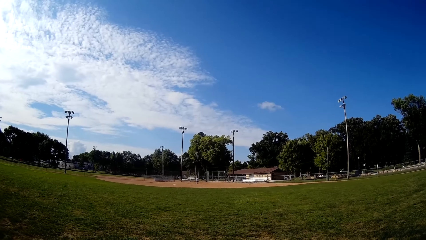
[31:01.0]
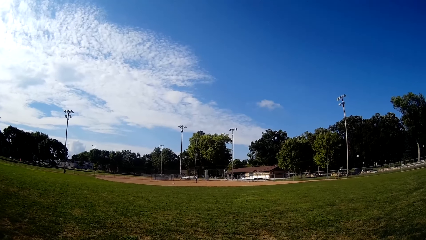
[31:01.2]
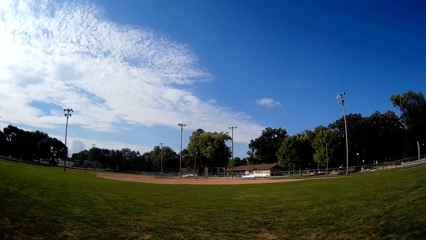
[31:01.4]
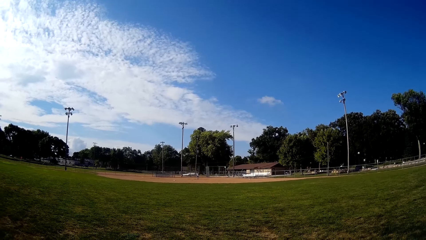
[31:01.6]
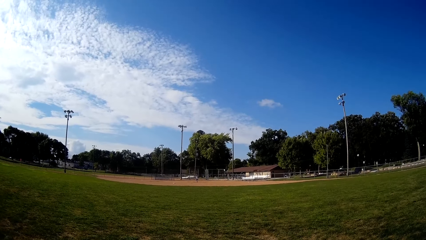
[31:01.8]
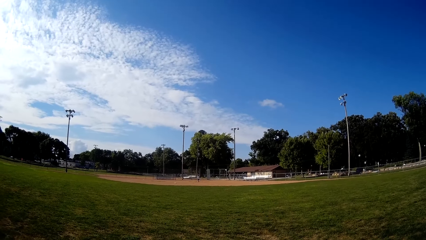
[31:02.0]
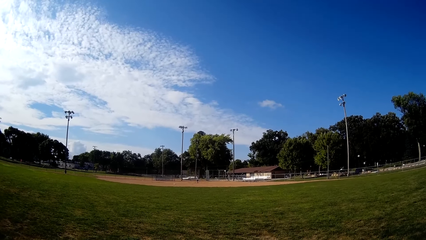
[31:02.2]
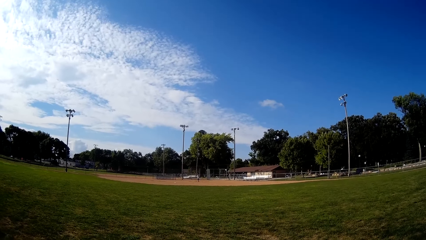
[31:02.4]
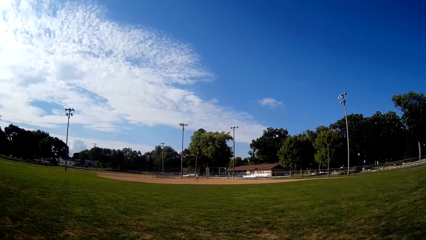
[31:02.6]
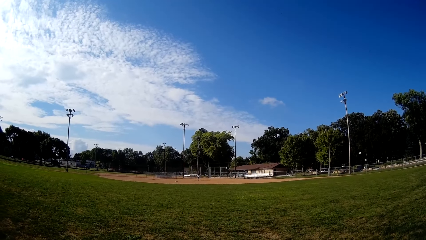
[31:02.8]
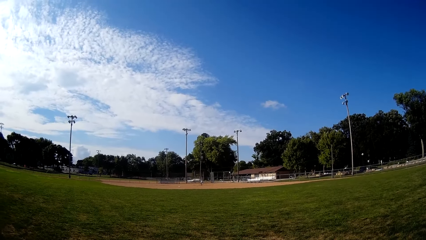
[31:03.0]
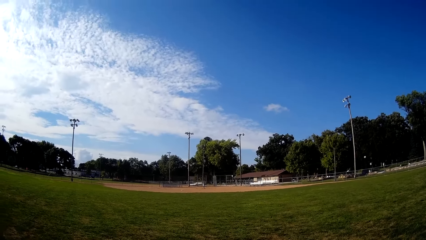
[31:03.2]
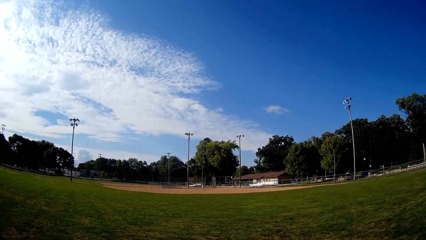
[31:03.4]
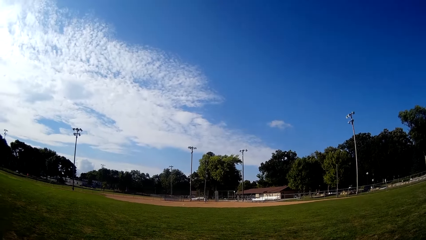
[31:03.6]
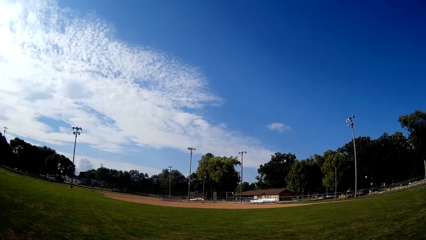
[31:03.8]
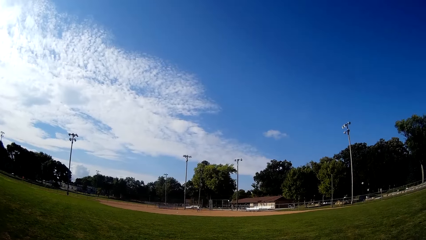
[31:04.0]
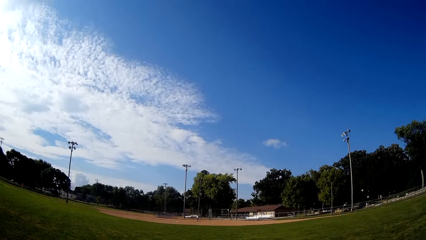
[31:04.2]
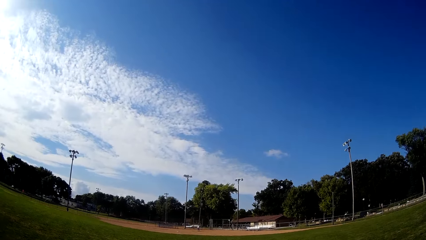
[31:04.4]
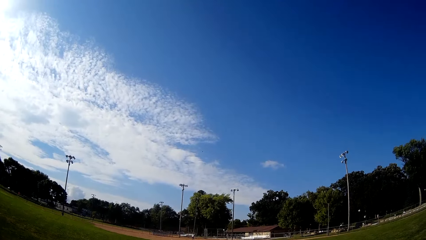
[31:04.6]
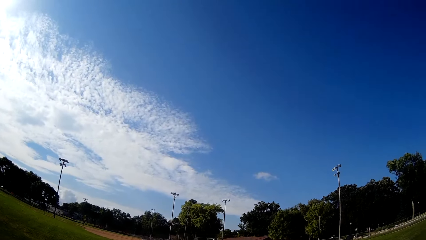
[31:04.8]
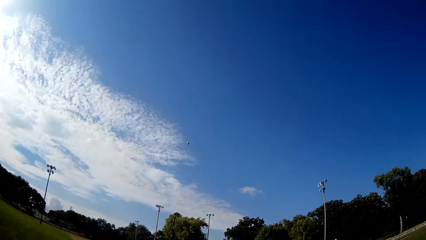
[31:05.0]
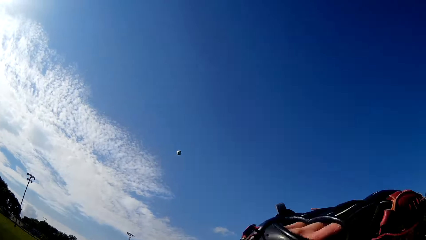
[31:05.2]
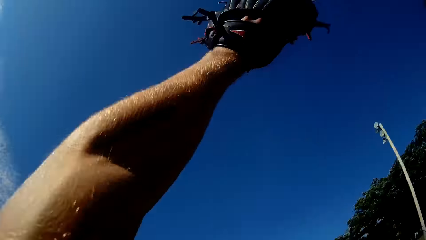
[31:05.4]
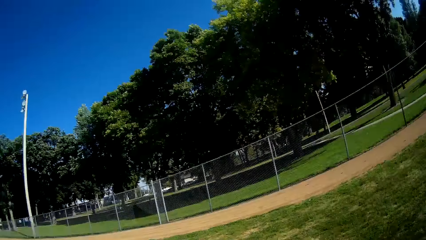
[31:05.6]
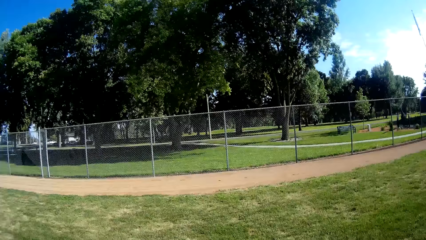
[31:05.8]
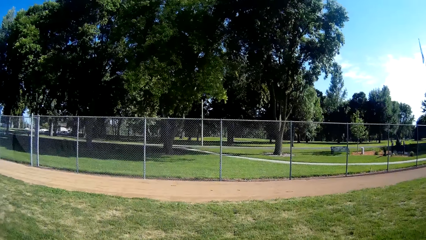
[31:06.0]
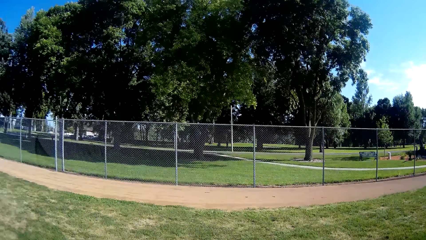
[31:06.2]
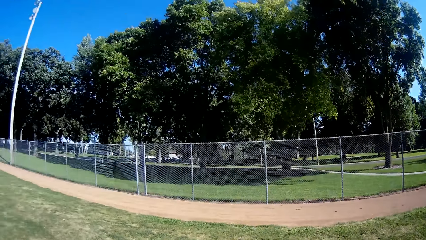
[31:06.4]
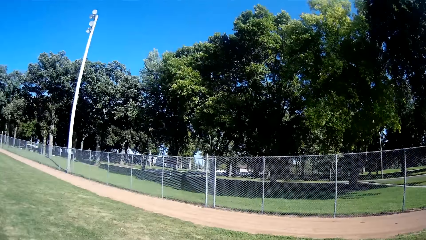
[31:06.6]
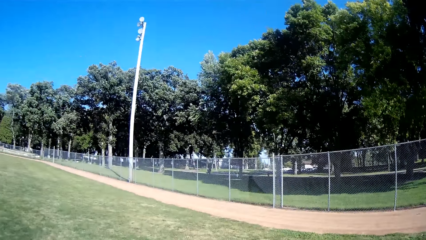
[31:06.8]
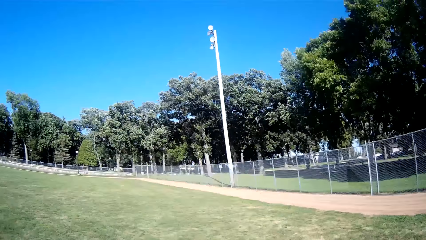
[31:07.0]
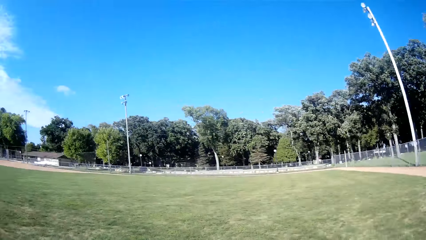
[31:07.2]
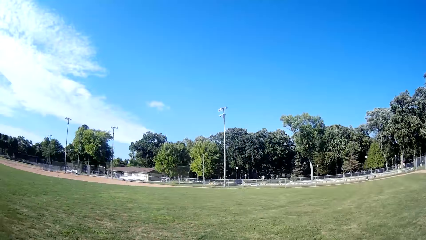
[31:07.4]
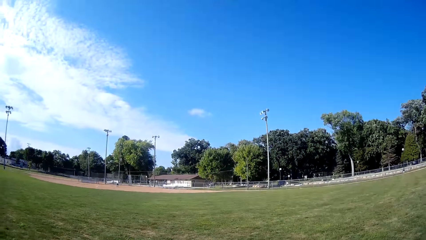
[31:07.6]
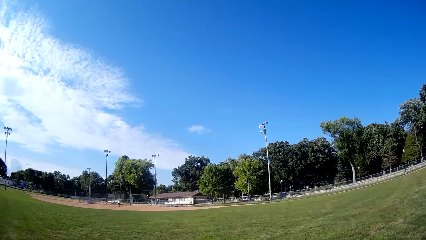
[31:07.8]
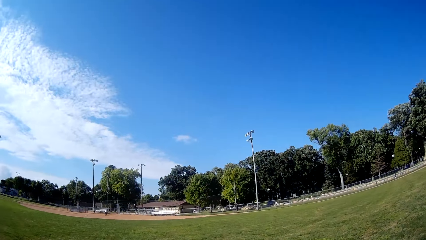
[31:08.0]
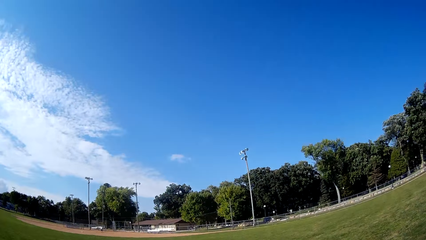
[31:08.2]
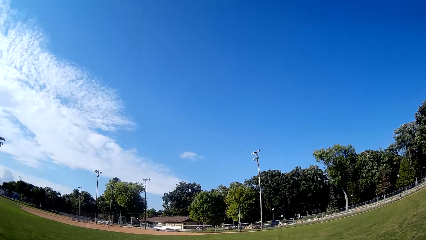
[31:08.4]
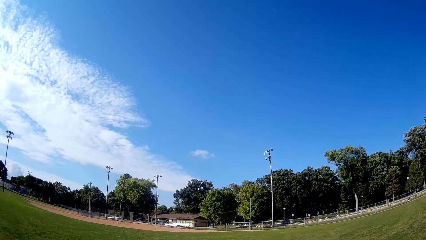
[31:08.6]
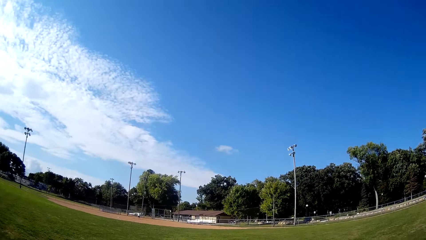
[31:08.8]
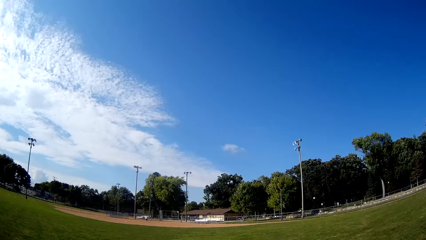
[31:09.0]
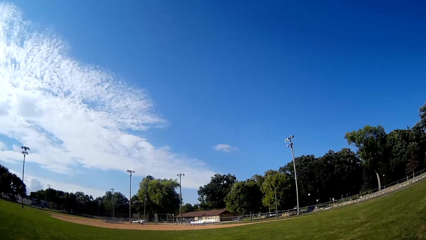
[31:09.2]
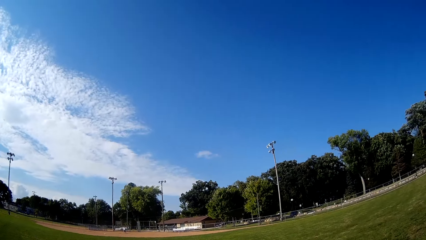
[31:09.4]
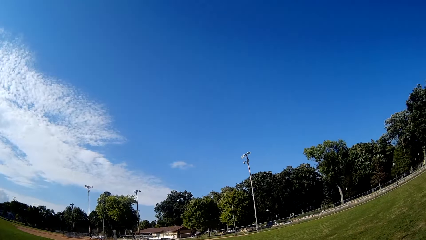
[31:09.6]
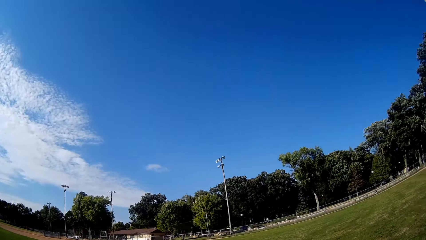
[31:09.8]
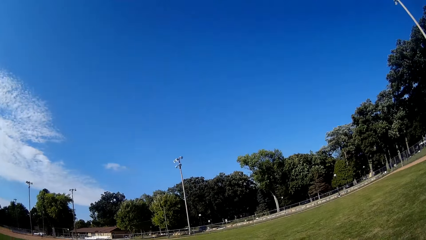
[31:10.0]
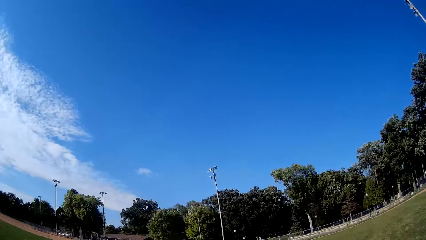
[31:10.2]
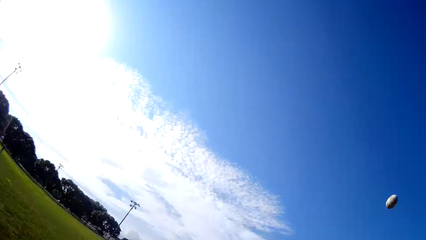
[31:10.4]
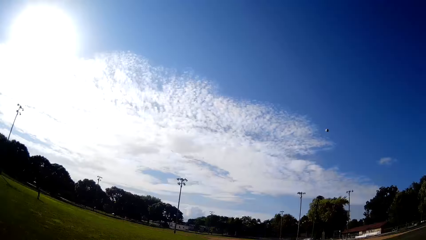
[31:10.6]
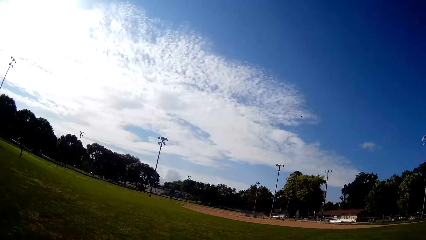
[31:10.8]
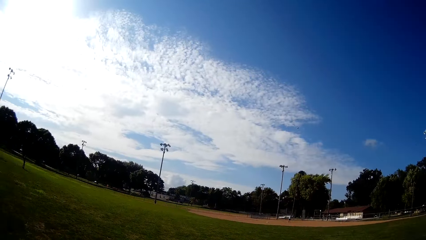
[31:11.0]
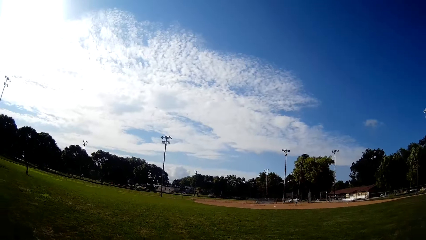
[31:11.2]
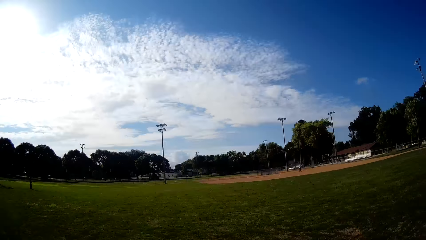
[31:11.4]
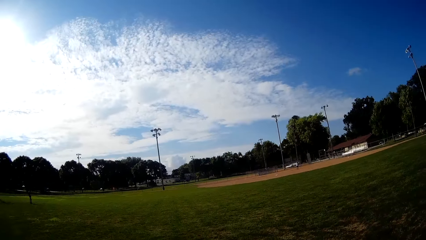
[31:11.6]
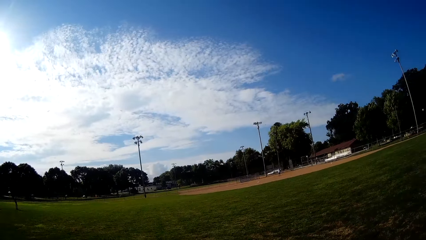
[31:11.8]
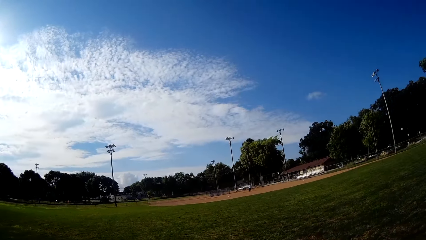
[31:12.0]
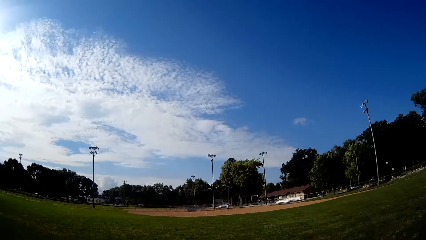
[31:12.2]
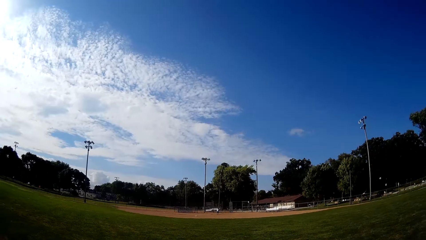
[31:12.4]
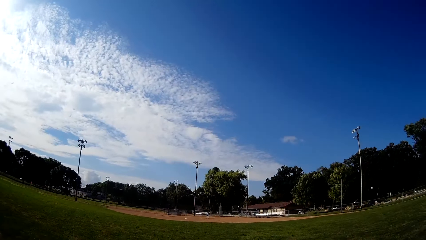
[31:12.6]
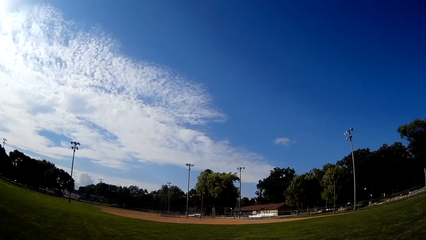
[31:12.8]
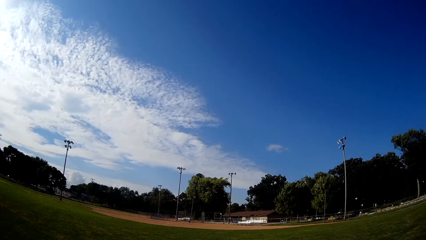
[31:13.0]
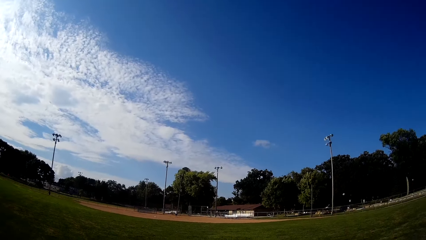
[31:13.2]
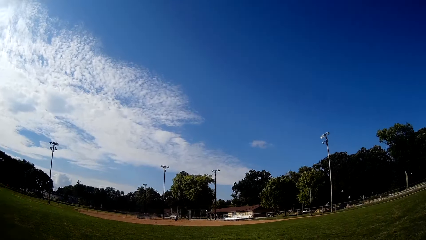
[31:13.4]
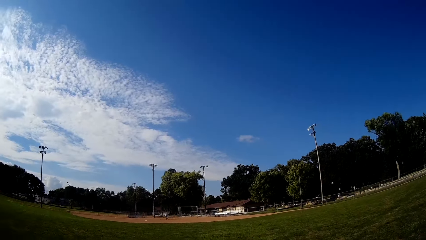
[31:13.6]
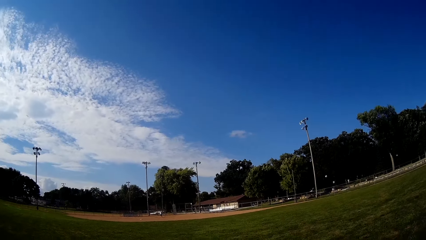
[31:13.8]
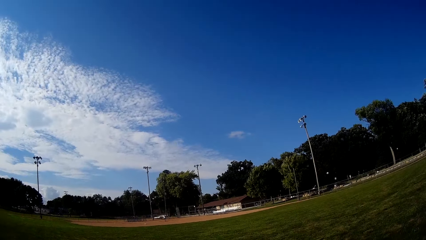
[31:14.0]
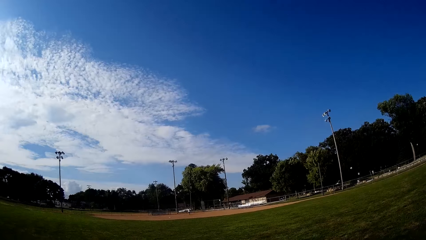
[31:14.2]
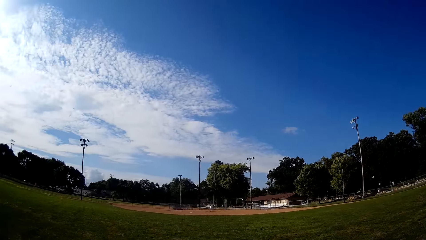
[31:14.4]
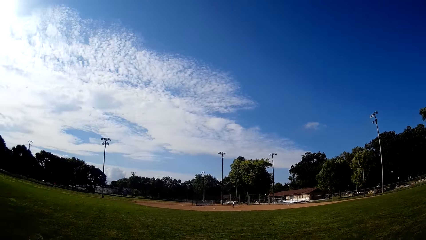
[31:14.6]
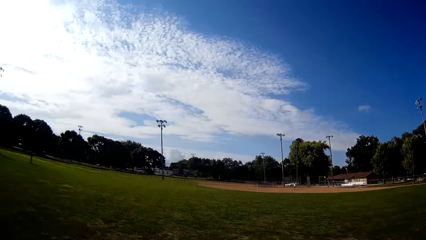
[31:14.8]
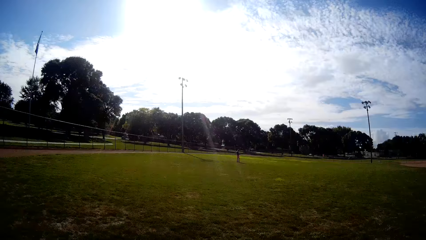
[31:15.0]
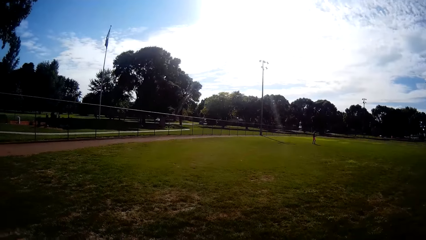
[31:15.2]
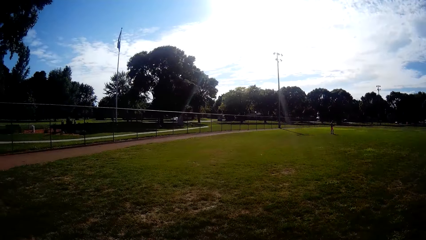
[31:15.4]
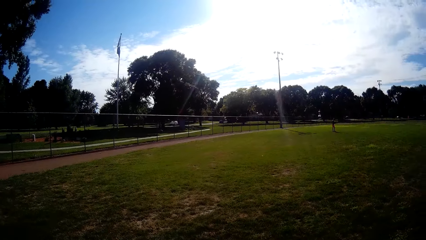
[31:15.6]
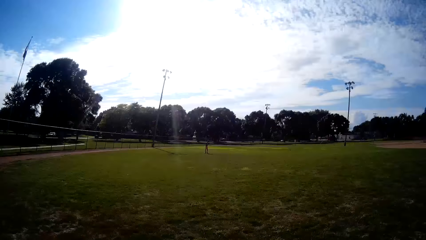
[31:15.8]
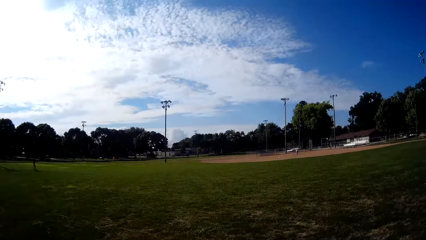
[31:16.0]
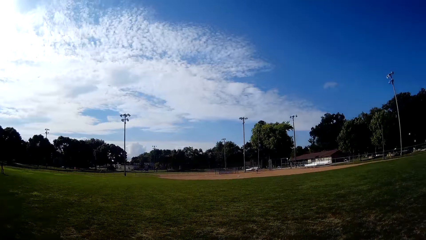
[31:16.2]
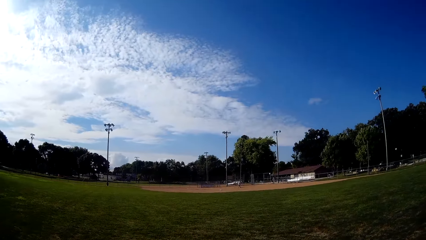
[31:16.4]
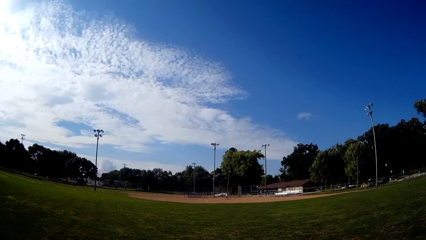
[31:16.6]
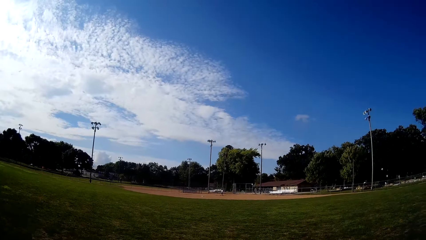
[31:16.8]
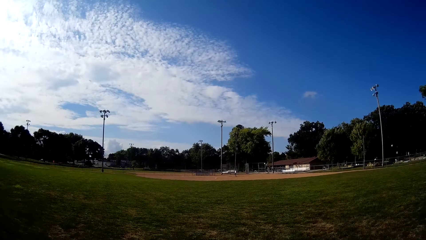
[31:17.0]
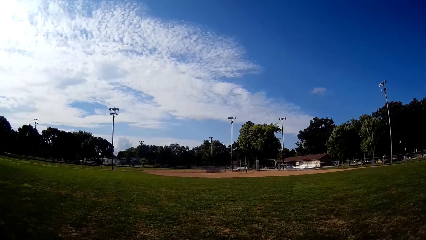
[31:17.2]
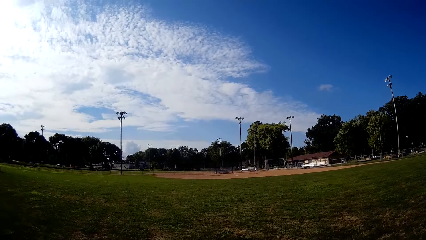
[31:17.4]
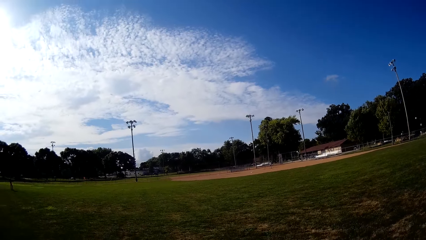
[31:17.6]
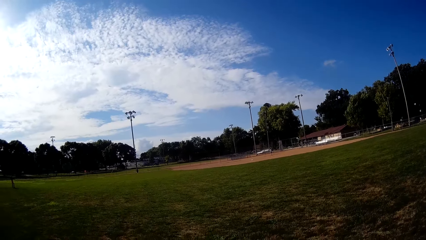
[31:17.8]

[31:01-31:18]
A man bats the baseball to the camera wearer. The camera wearer raises his hand. He catches the baseball with the glove in his hand. He turns around and pitches the baseball to the man. The man stands in the field.
